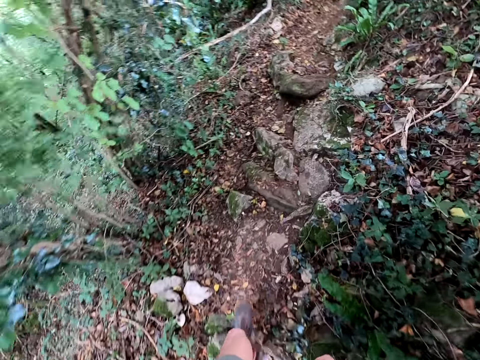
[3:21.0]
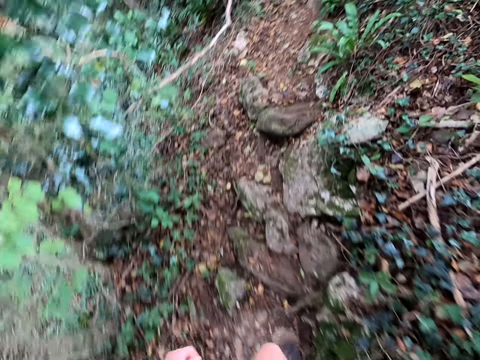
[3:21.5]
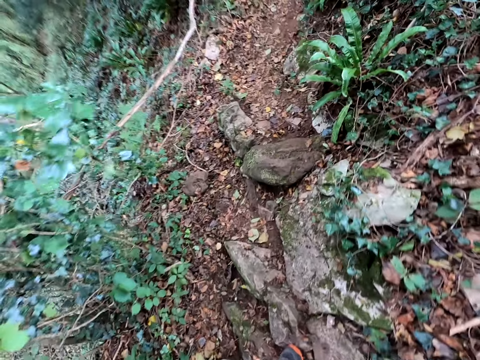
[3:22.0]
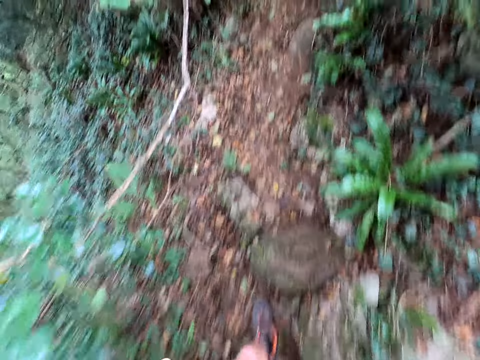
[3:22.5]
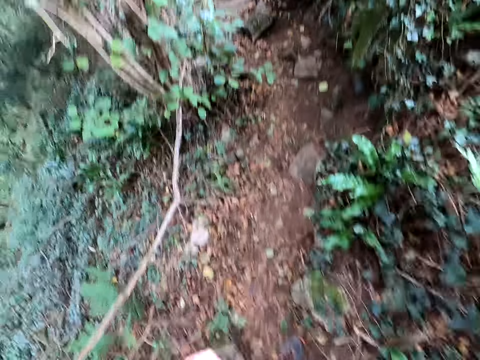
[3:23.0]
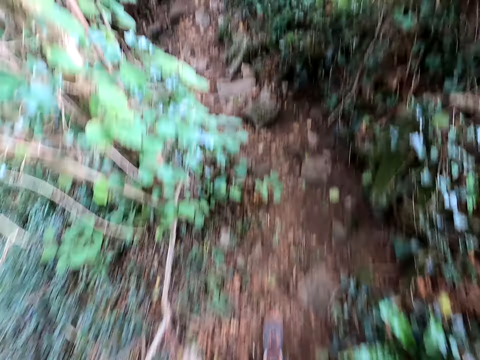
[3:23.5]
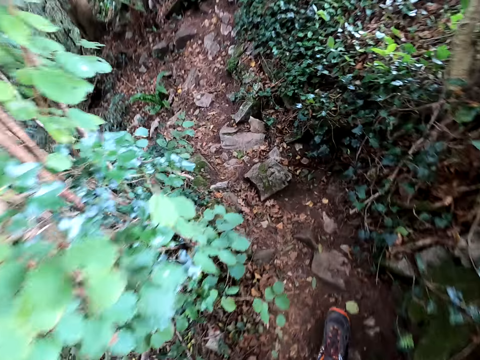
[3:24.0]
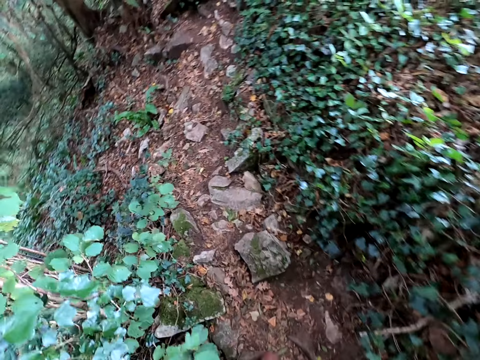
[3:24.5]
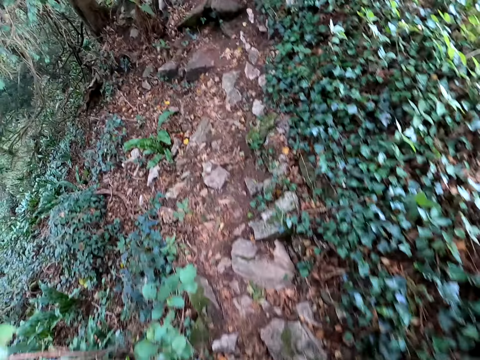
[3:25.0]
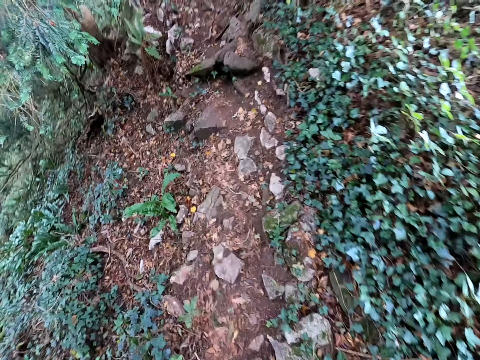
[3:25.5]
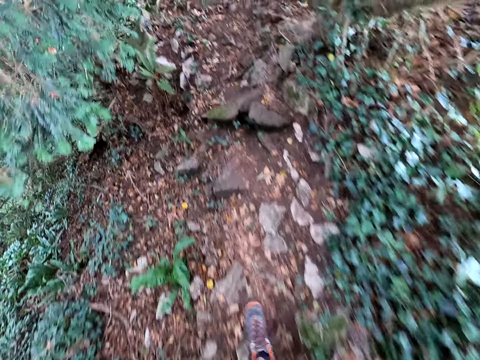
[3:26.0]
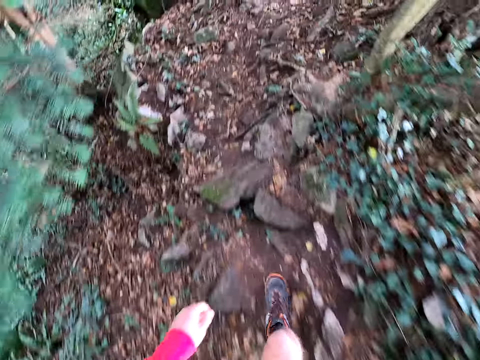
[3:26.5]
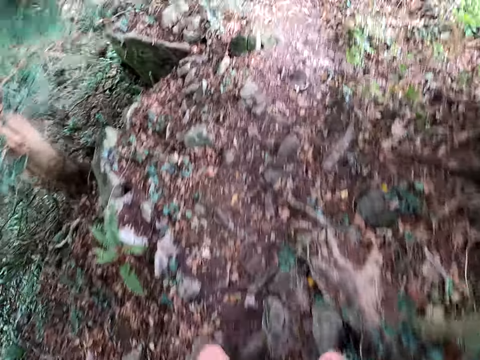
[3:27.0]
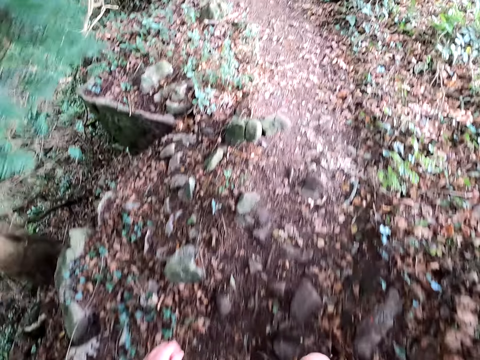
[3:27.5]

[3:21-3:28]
The camera wearer moves their left hand.

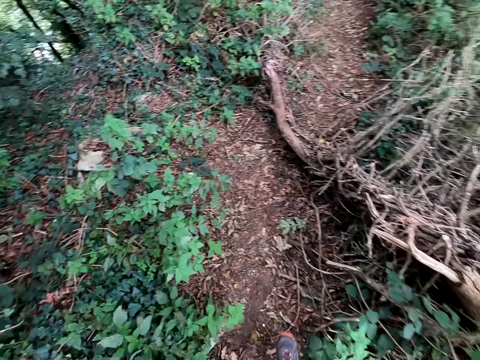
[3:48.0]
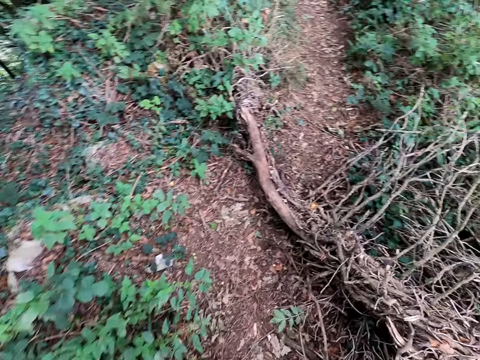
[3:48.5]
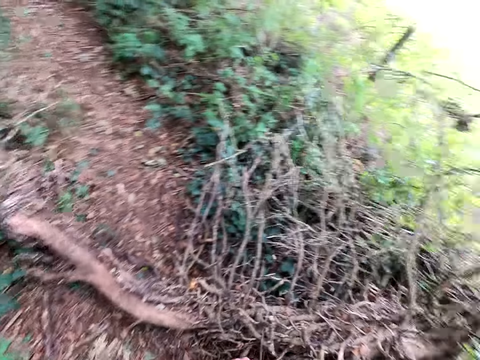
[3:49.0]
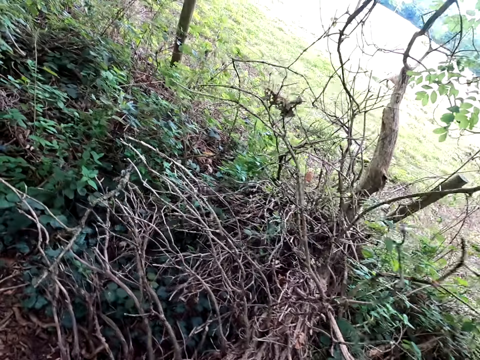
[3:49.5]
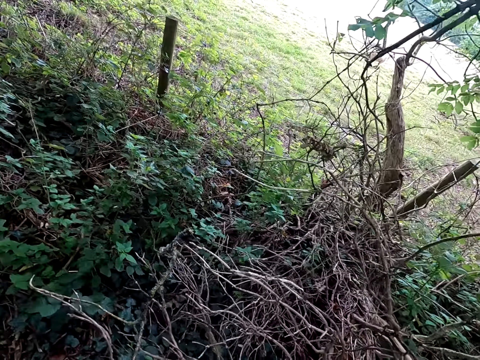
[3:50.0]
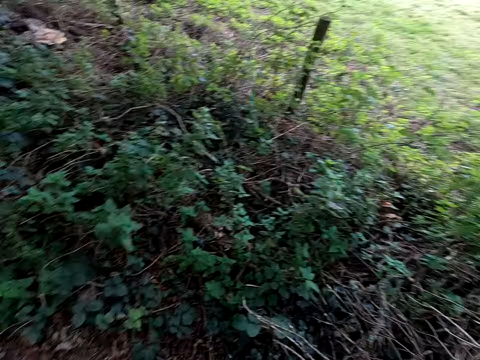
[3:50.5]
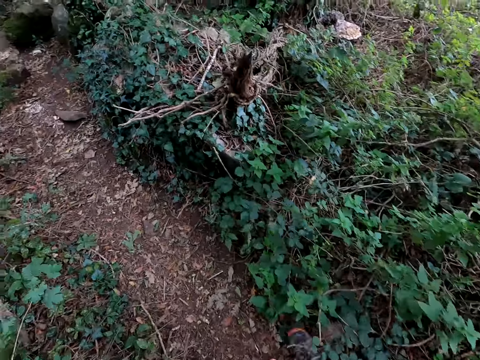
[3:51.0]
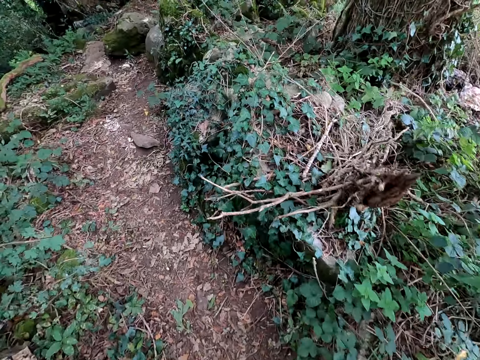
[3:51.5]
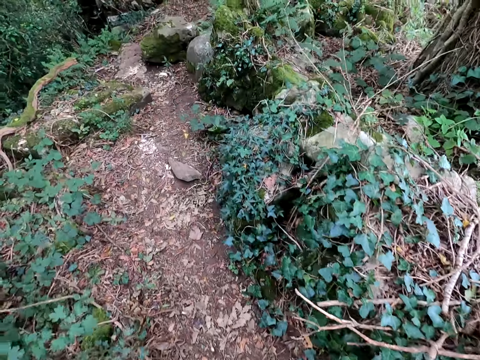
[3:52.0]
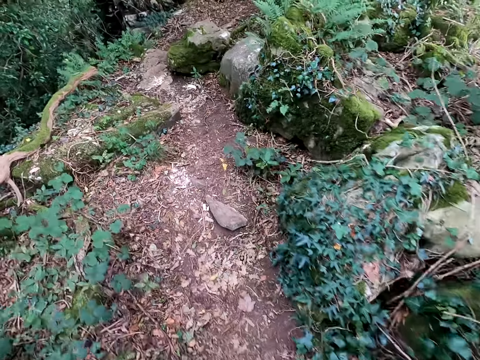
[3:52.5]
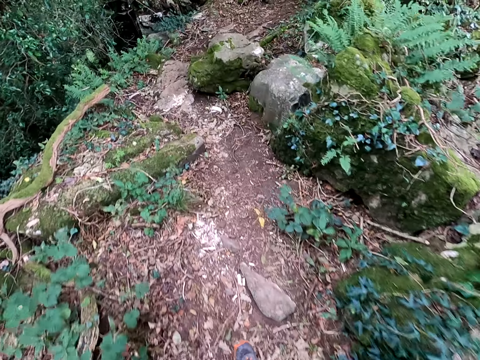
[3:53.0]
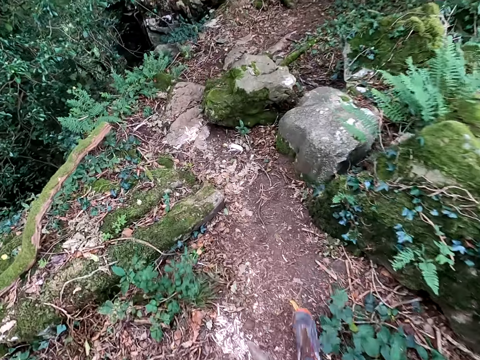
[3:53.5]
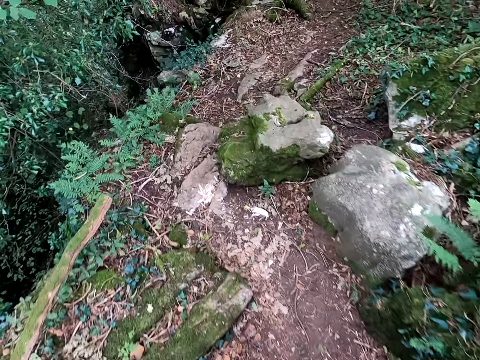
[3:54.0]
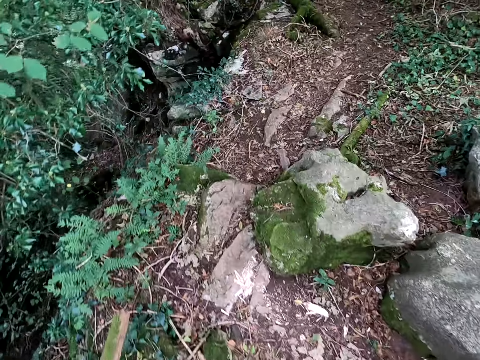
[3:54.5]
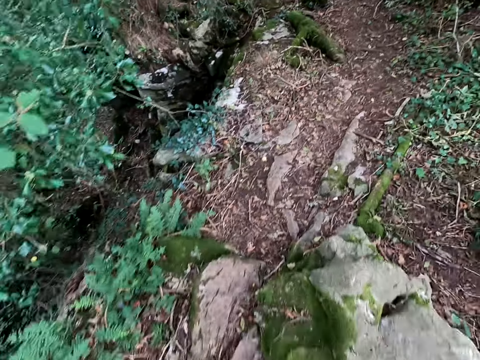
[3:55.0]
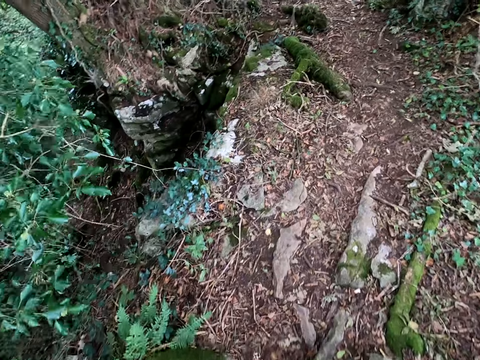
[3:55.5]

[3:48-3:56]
The camera wearer looks around a forest. They walk around the forest.

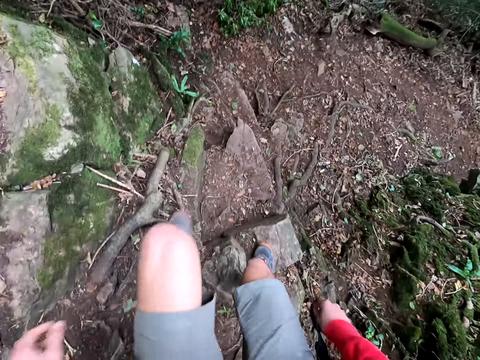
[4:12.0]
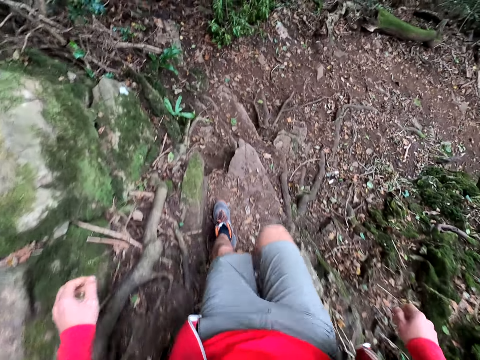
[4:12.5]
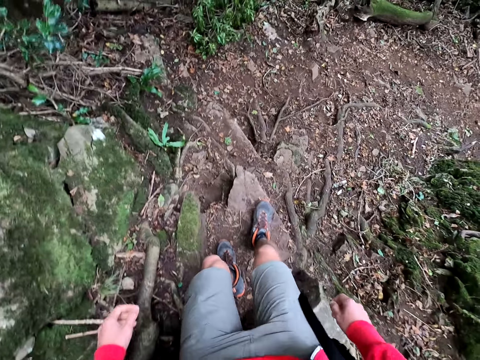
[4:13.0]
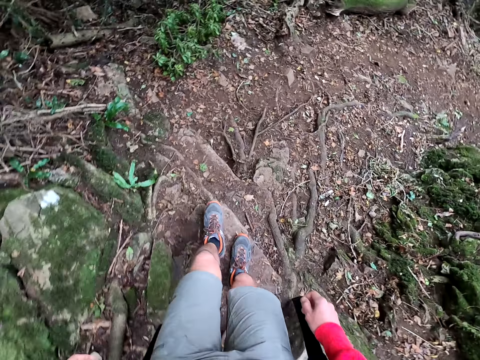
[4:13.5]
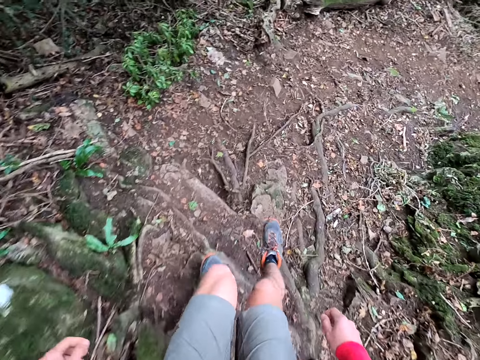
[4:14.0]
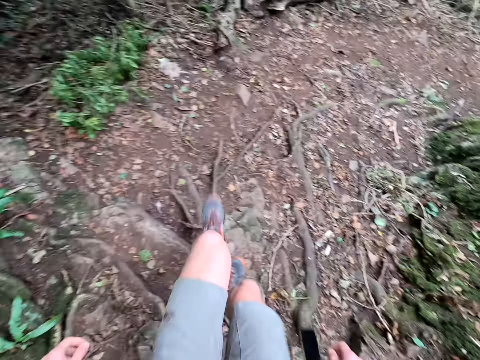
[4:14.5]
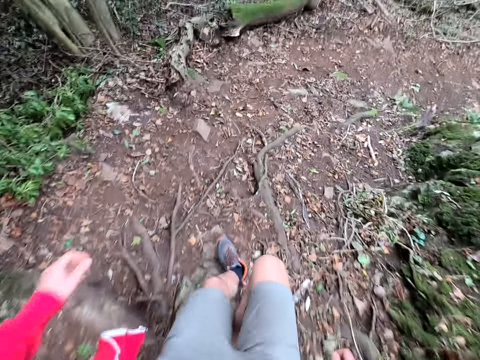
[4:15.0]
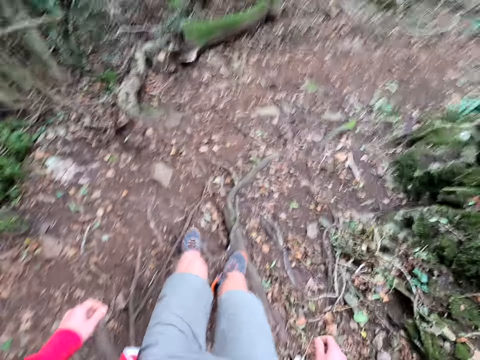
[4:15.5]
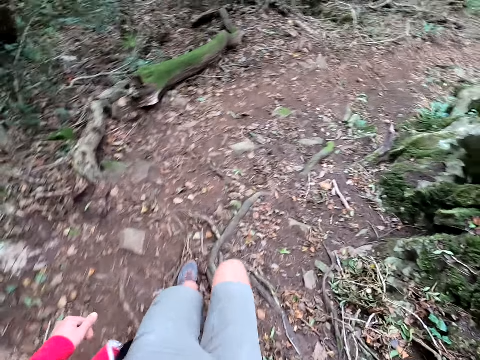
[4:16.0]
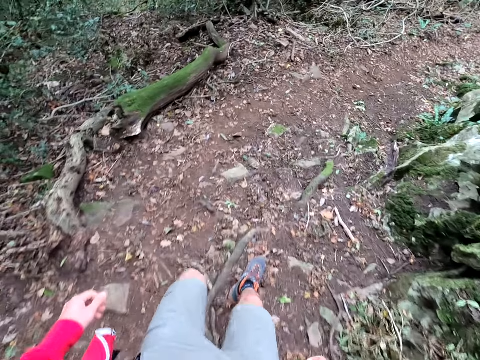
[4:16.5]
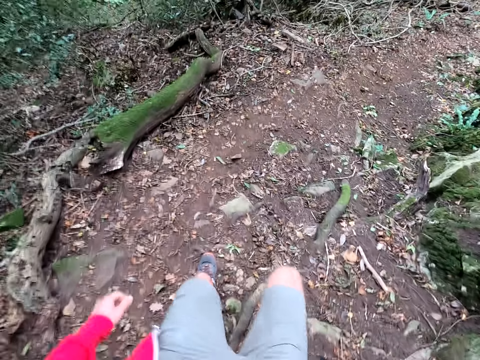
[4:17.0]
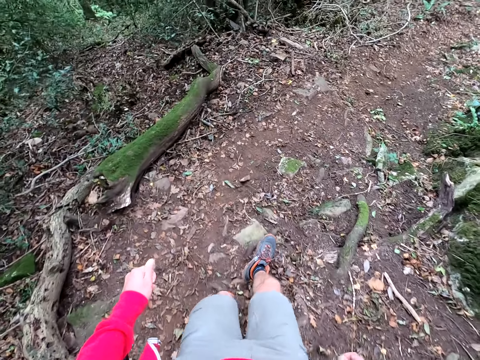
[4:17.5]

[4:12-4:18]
The camera wearer walks around a forest.

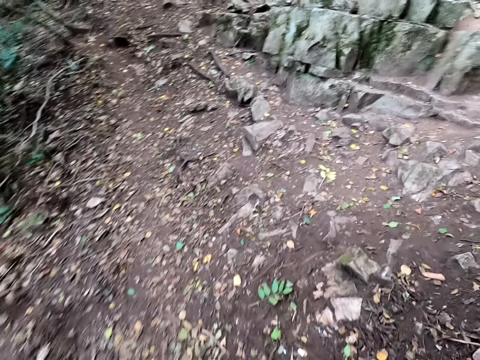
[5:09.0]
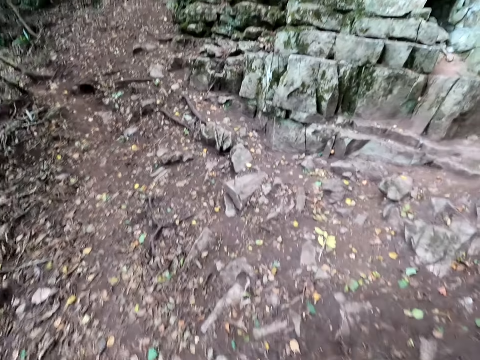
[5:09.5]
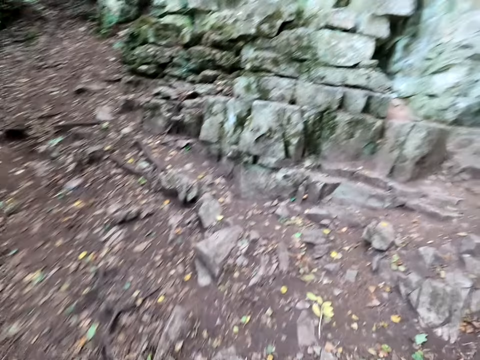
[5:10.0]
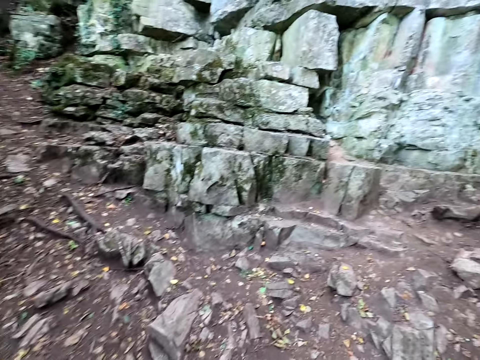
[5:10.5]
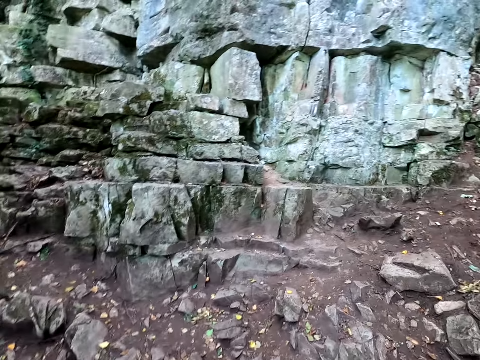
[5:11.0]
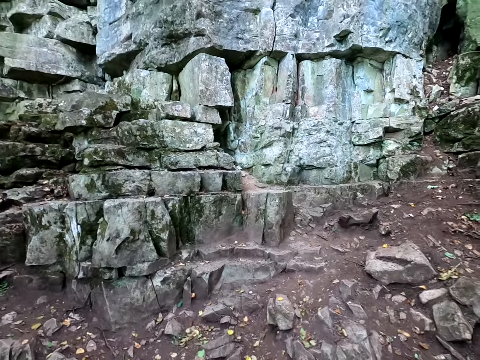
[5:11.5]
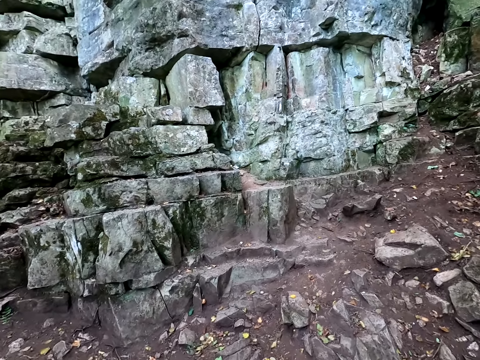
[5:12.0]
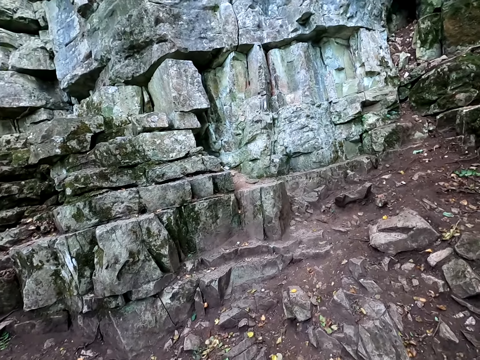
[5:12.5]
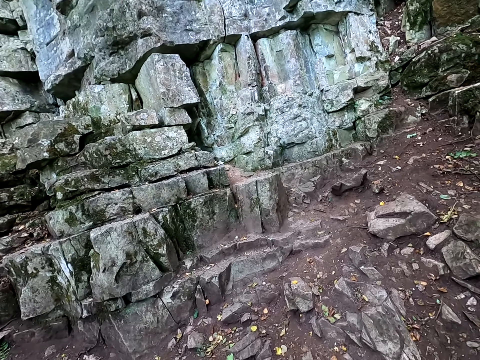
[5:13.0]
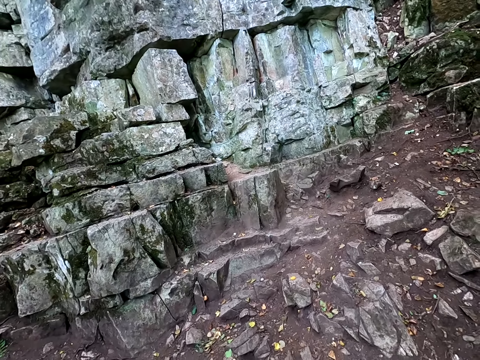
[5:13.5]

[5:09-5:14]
The camera wearer looks around a forest. They look at the rocks.
